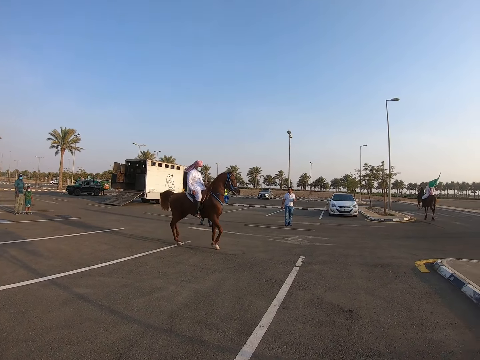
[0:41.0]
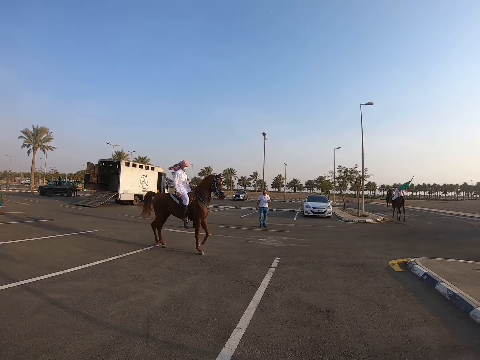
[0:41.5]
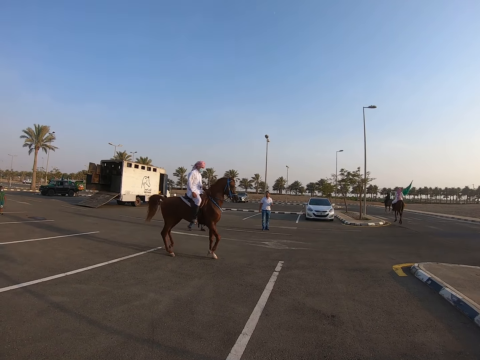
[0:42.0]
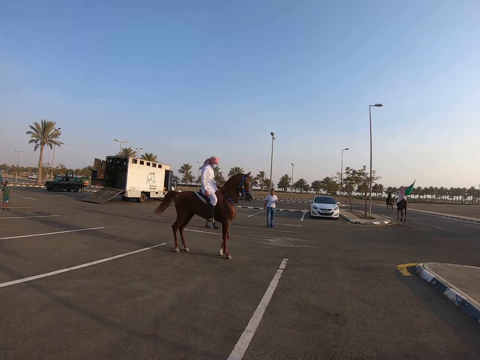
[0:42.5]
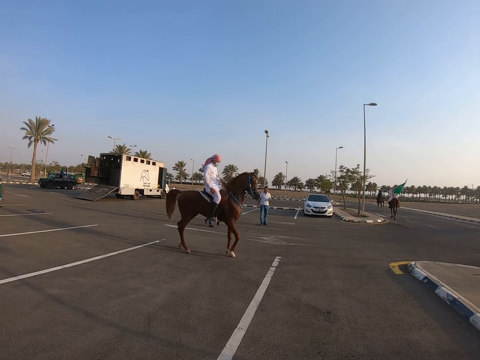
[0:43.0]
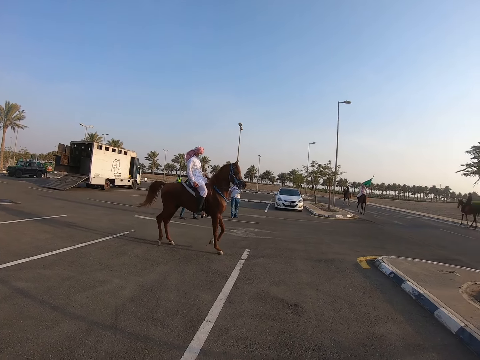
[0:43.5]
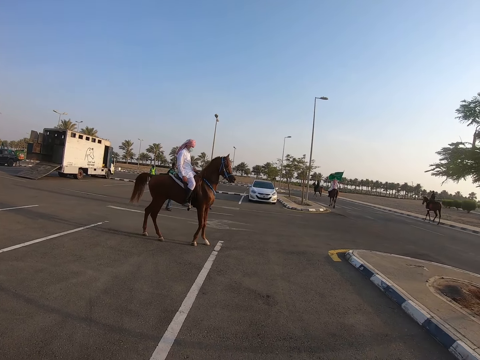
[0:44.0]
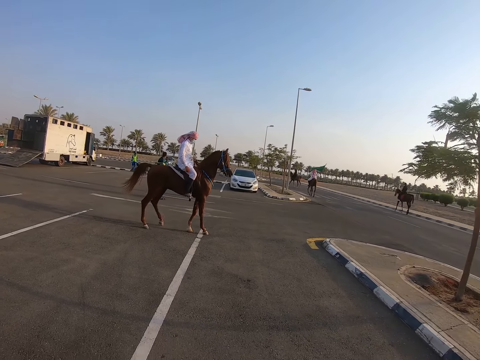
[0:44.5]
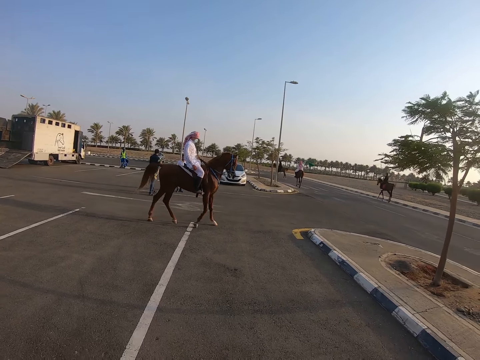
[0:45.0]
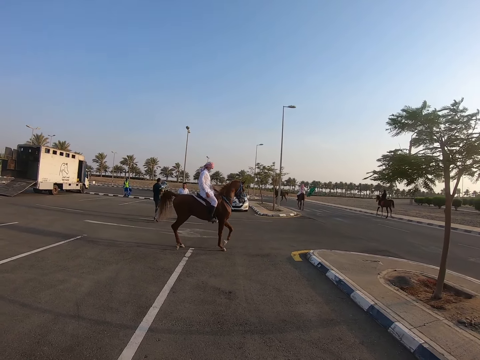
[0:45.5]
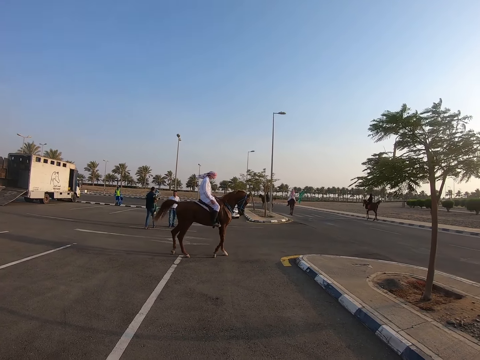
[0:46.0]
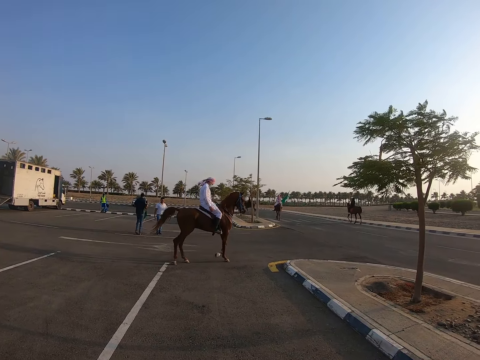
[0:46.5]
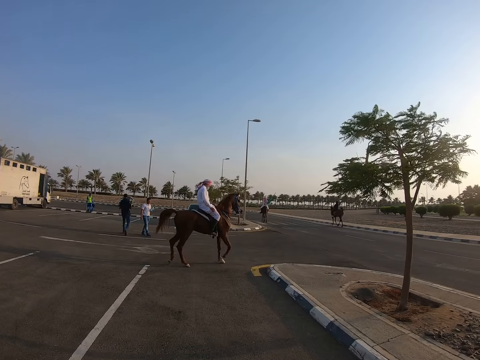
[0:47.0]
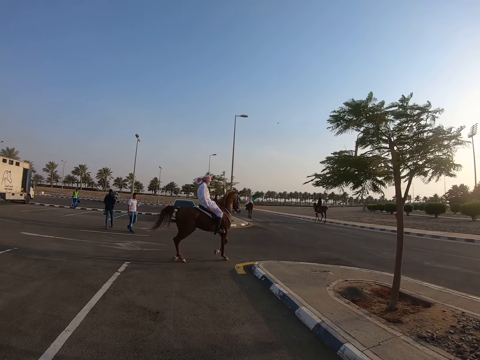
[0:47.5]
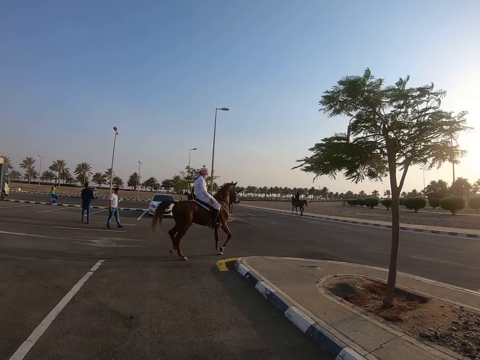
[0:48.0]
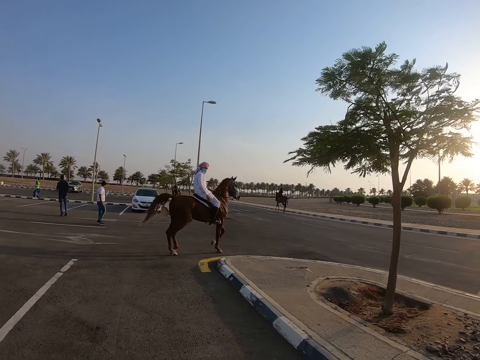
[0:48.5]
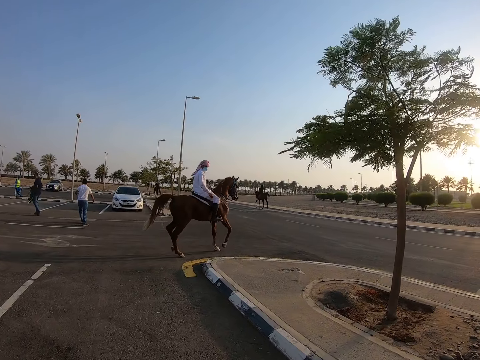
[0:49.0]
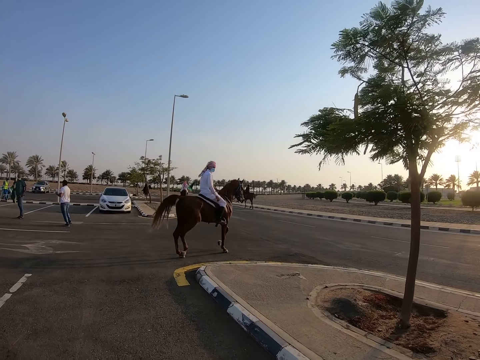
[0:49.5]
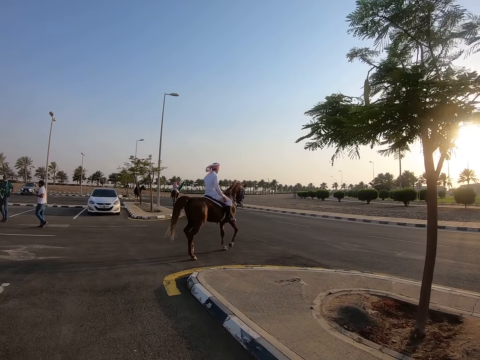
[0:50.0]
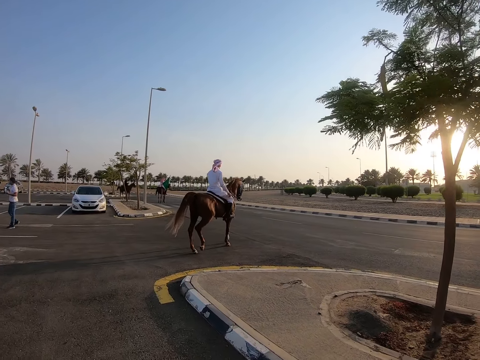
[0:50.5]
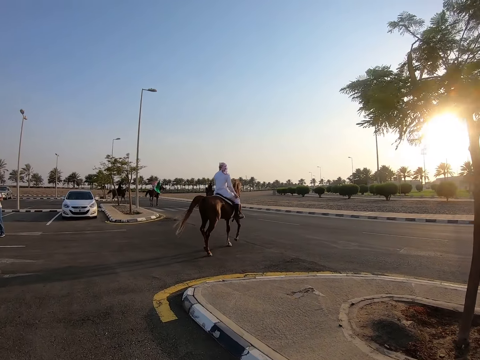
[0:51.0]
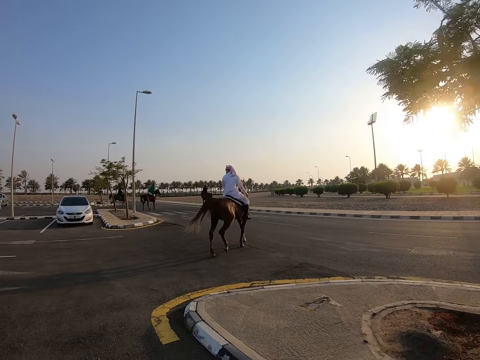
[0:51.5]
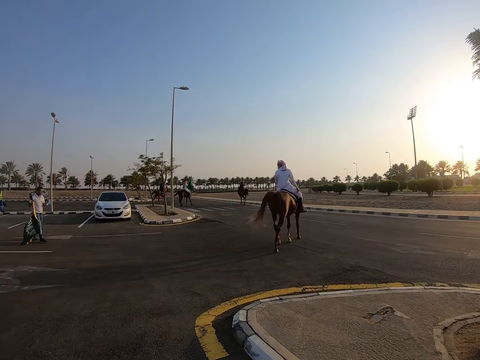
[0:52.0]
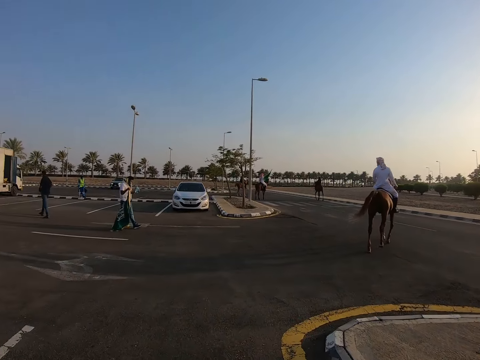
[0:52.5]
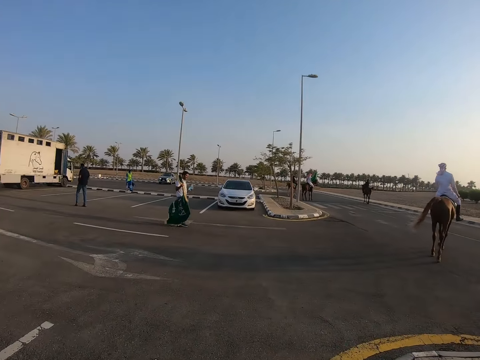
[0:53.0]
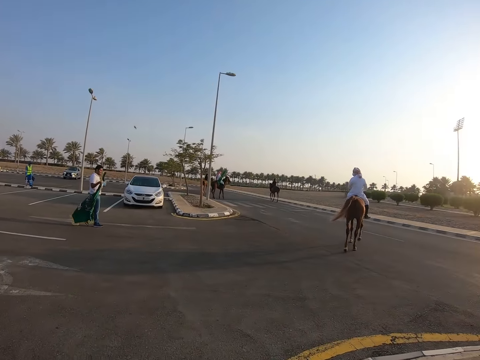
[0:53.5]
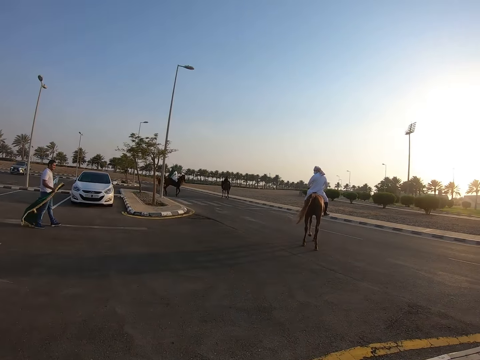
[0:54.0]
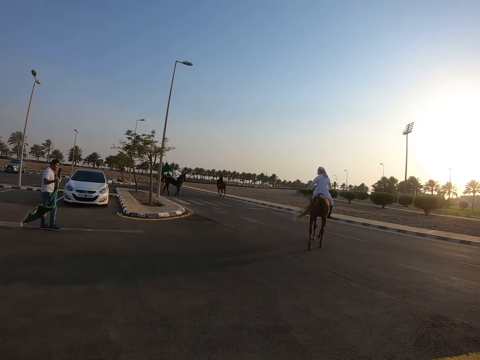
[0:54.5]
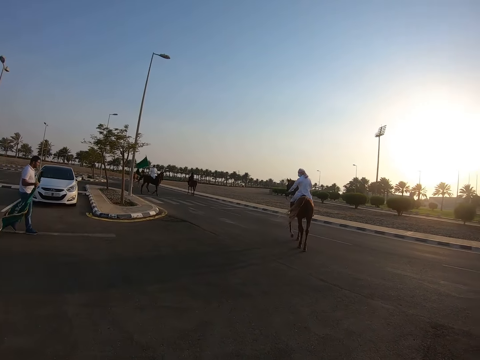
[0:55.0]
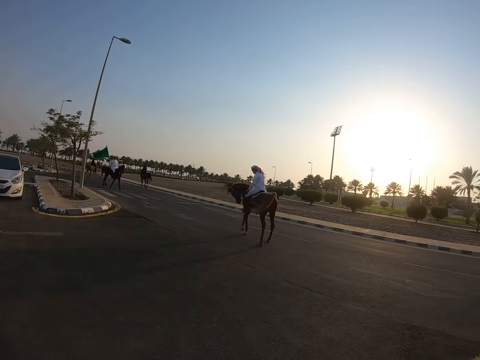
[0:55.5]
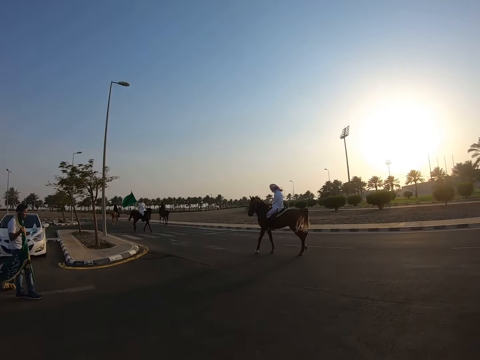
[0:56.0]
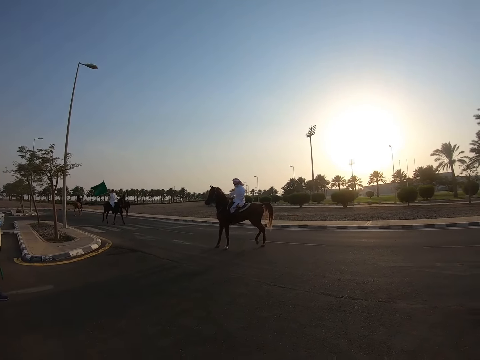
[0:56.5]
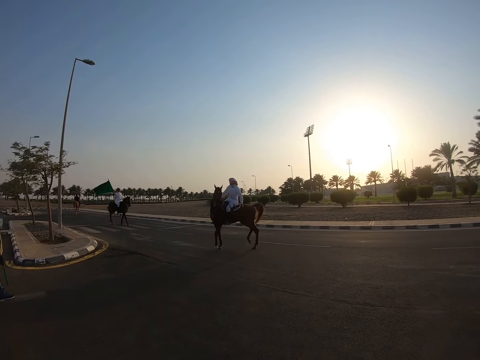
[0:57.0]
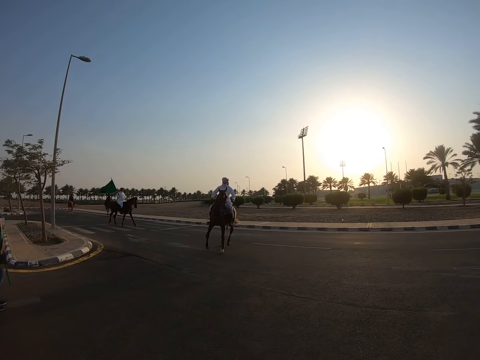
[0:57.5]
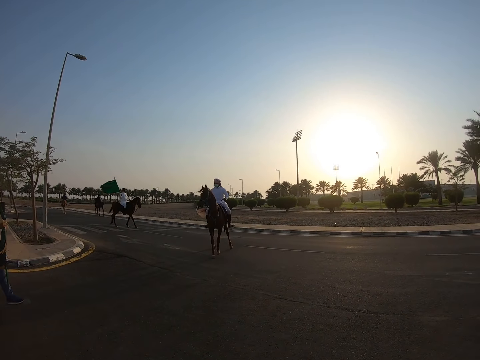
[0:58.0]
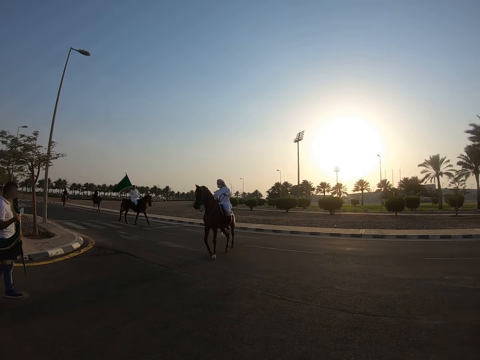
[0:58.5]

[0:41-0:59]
The camera wearer walks around the park. A man rides on a horse. Another man carries a flag and walks on the road.

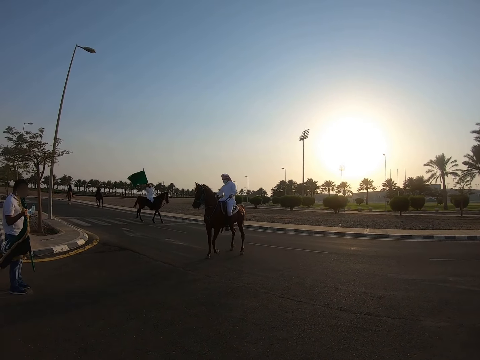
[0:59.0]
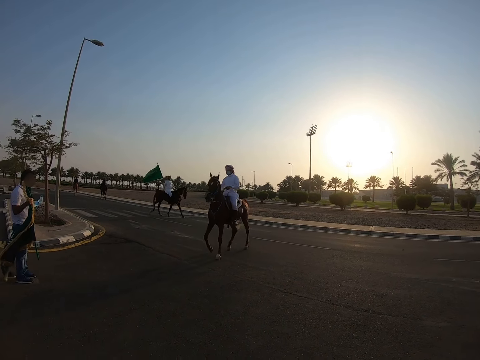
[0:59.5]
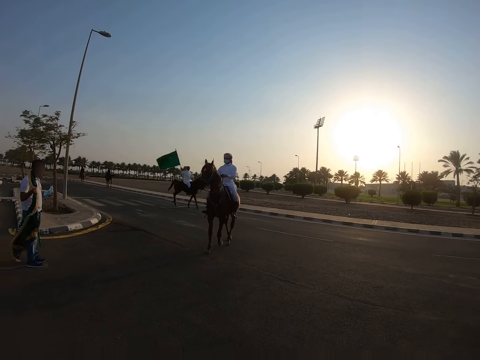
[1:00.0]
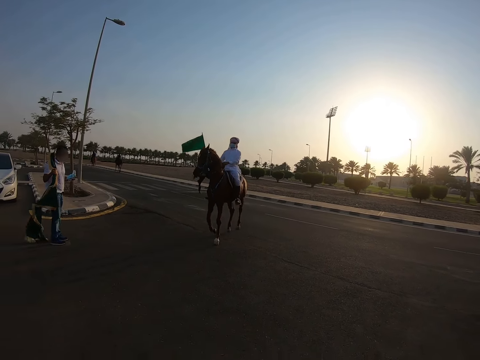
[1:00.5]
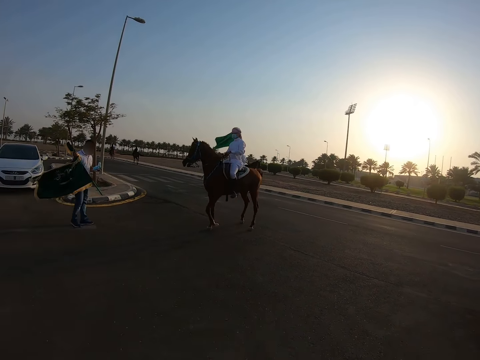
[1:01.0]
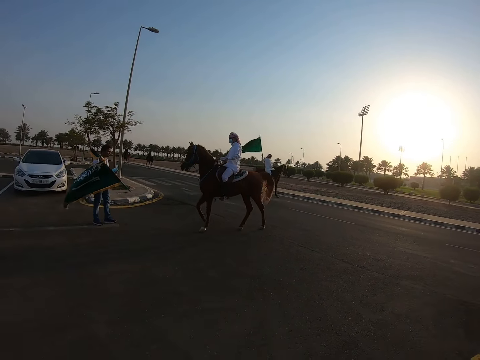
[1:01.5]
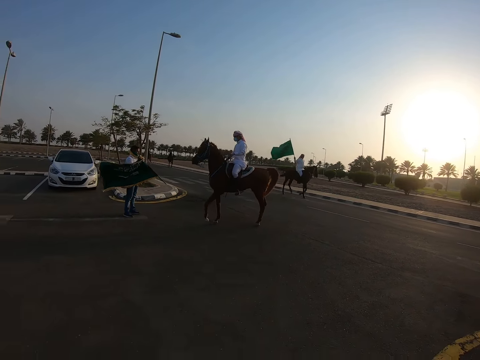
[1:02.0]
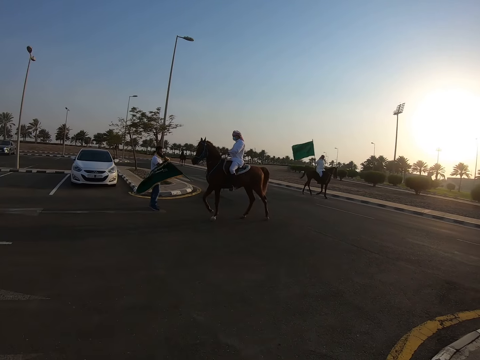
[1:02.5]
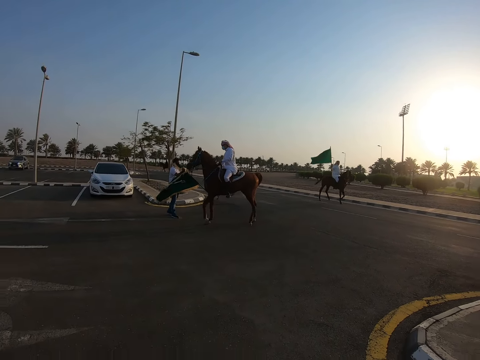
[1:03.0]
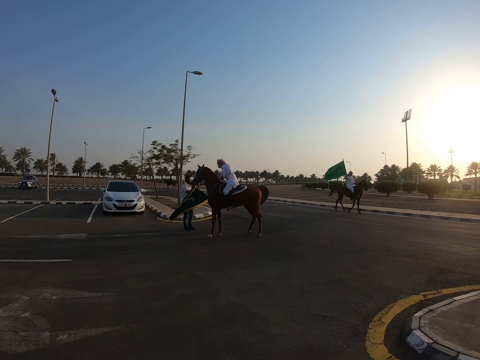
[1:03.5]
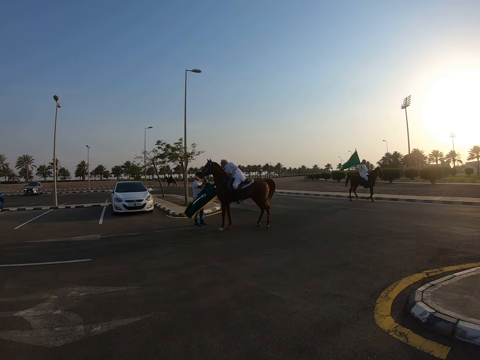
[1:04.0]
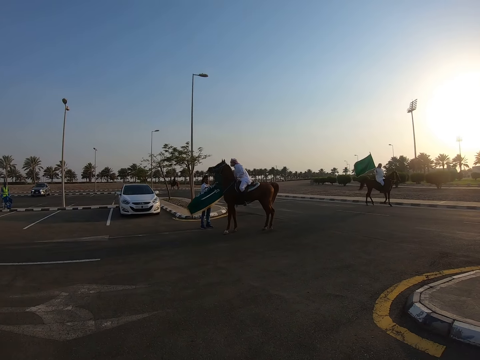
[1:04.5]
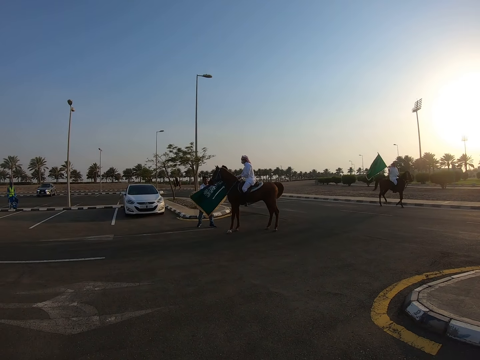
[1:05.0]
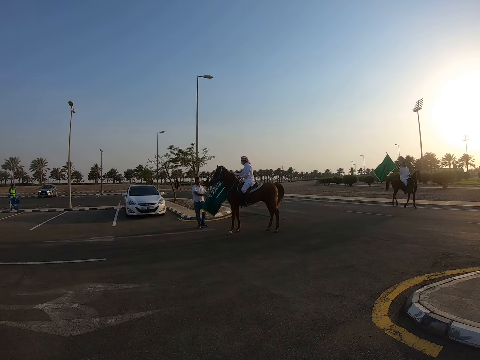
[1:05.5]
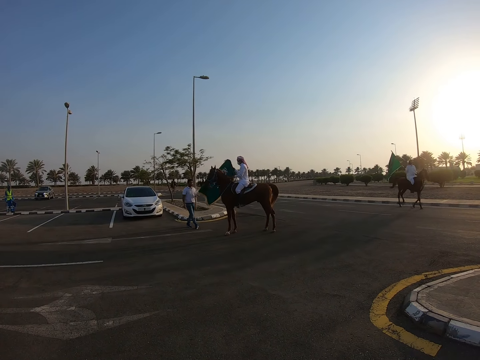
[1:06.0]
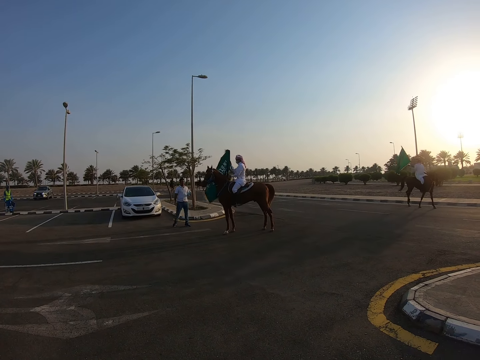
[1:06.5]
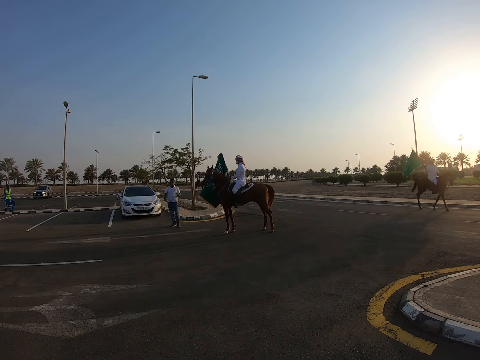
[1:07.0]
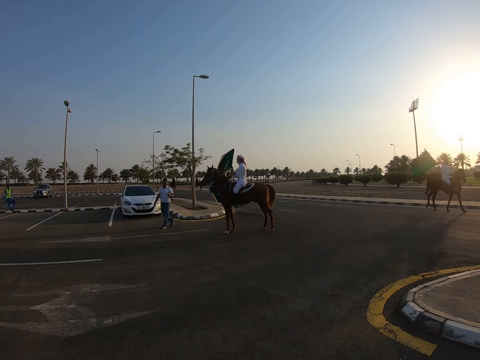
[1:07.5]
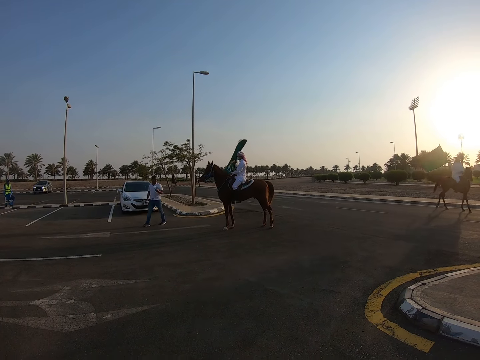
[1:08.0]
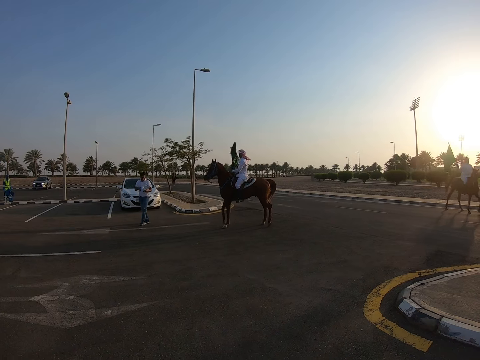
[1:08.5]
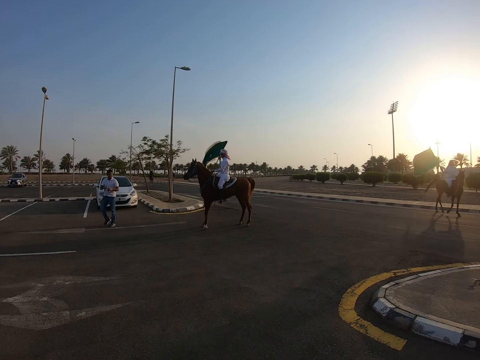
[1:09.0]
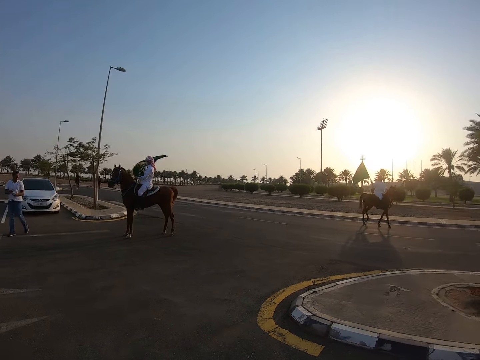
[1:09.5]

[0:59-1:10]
A man walks around the parking. The man stands on the road. Another man rides on a horse. The other man picks up a flag from the first man. The first man hands the other man a flag.
